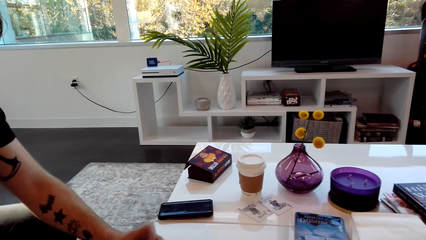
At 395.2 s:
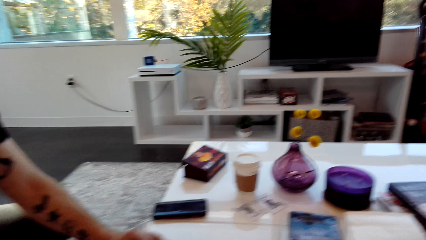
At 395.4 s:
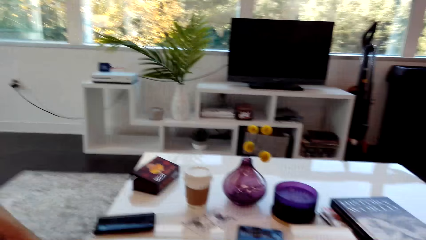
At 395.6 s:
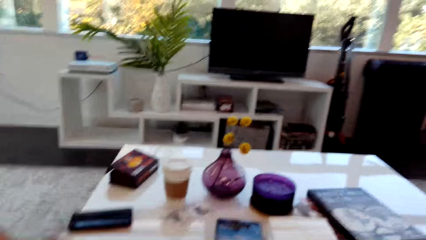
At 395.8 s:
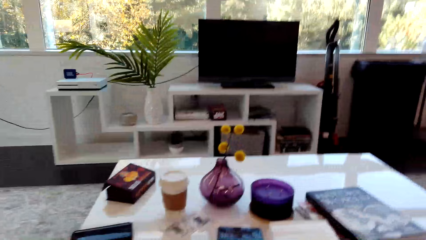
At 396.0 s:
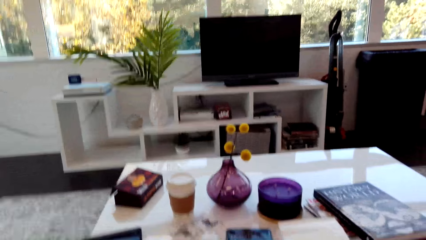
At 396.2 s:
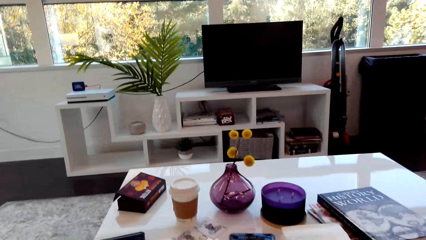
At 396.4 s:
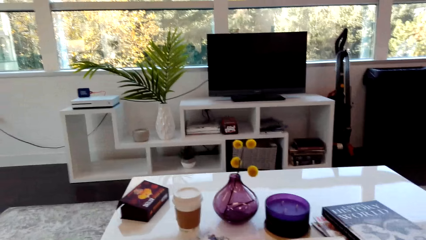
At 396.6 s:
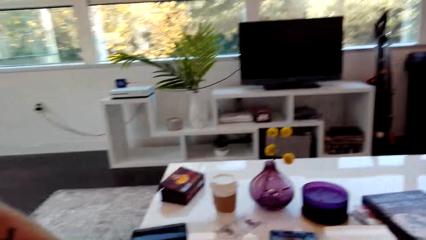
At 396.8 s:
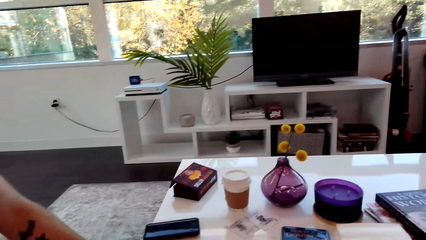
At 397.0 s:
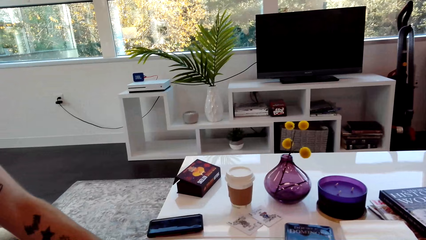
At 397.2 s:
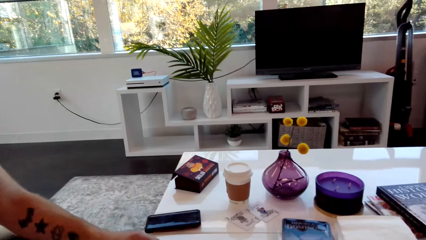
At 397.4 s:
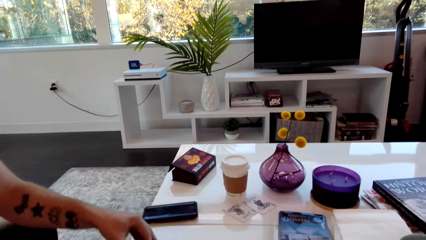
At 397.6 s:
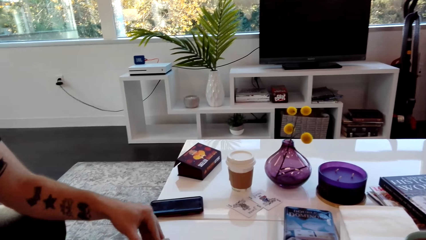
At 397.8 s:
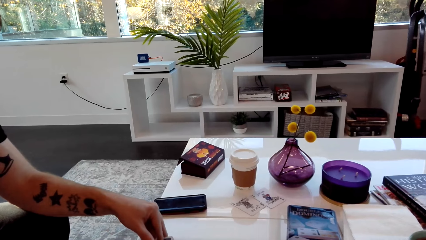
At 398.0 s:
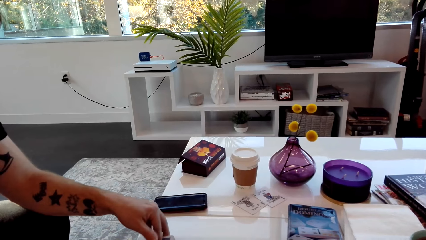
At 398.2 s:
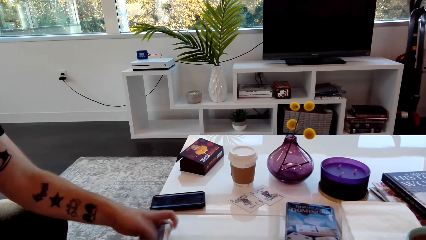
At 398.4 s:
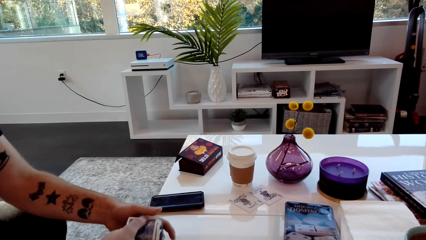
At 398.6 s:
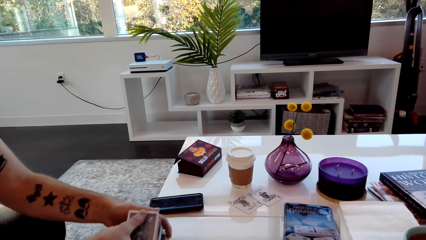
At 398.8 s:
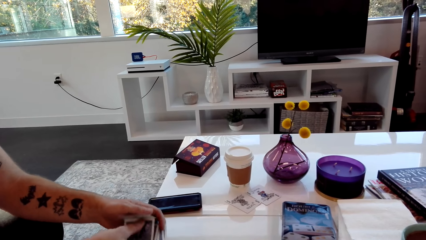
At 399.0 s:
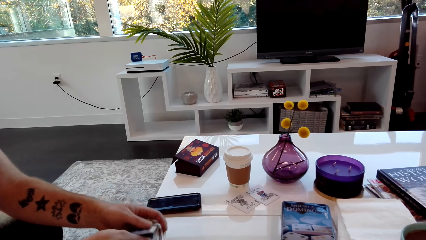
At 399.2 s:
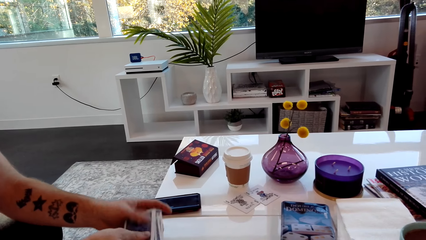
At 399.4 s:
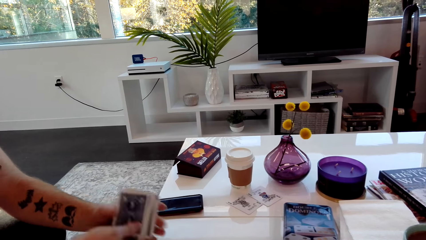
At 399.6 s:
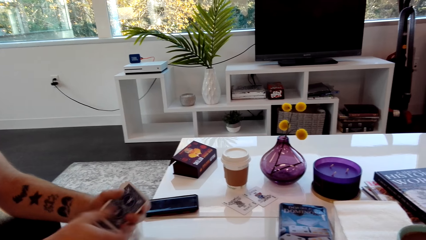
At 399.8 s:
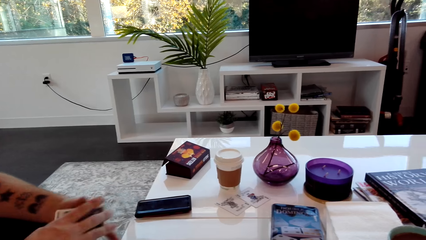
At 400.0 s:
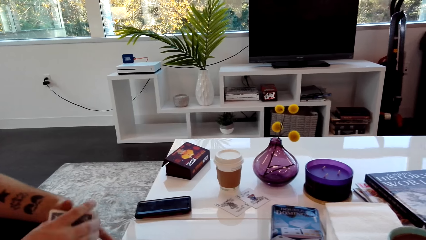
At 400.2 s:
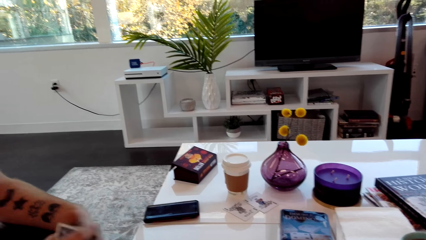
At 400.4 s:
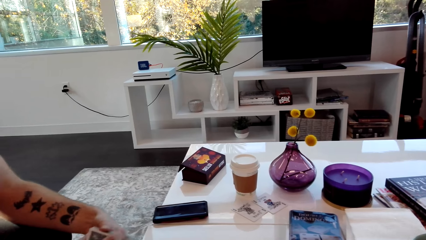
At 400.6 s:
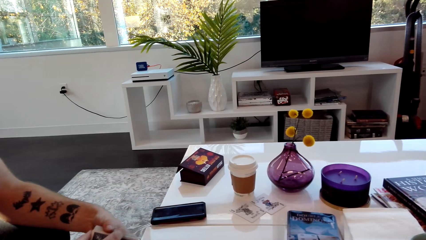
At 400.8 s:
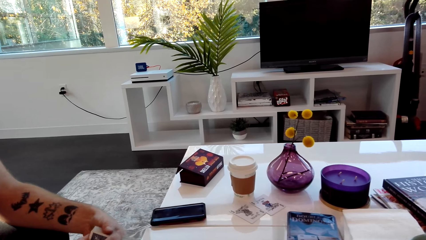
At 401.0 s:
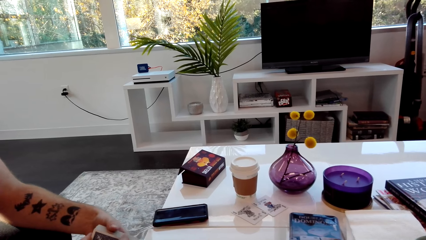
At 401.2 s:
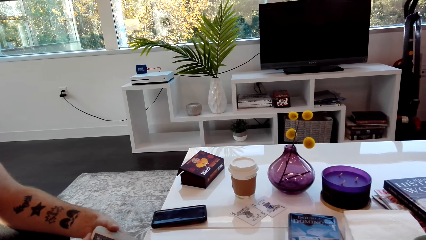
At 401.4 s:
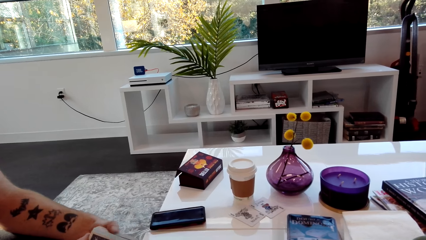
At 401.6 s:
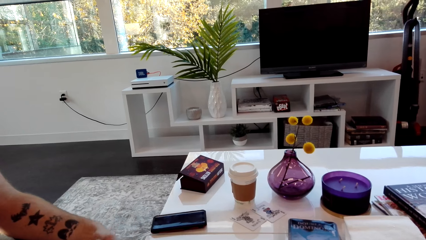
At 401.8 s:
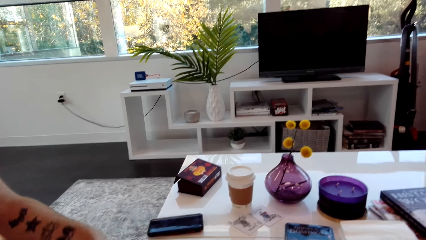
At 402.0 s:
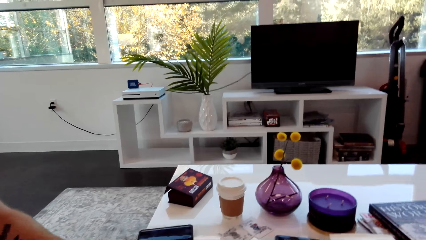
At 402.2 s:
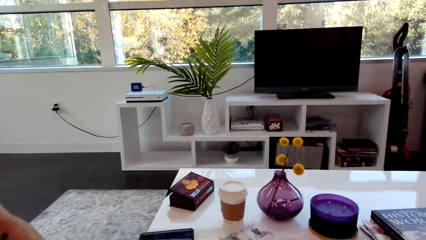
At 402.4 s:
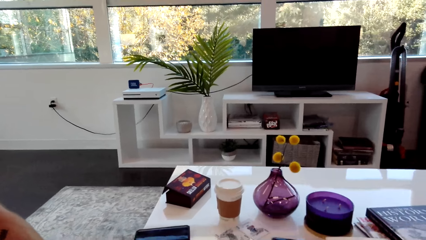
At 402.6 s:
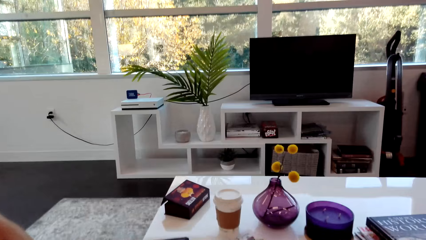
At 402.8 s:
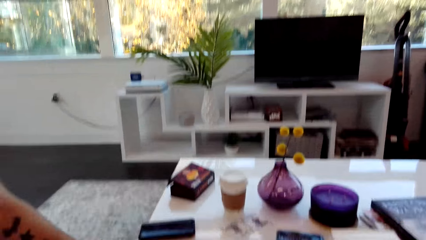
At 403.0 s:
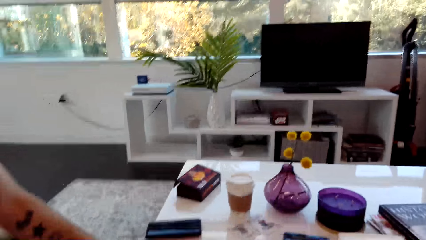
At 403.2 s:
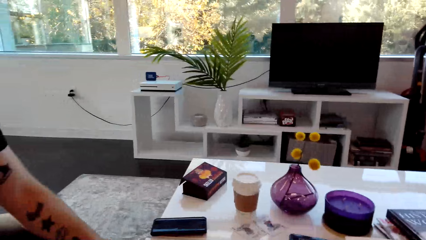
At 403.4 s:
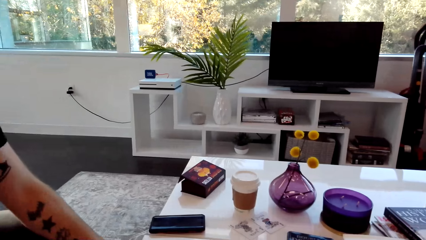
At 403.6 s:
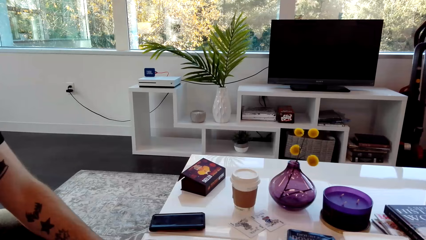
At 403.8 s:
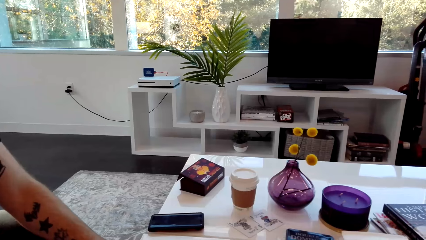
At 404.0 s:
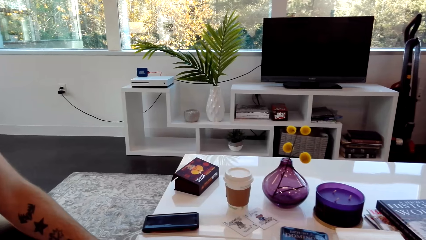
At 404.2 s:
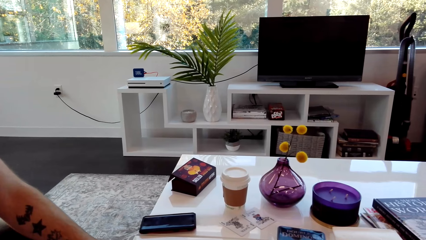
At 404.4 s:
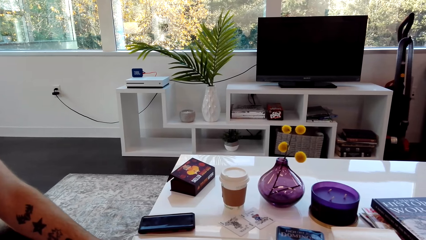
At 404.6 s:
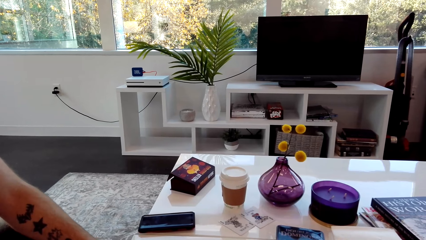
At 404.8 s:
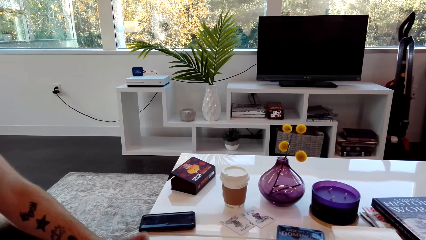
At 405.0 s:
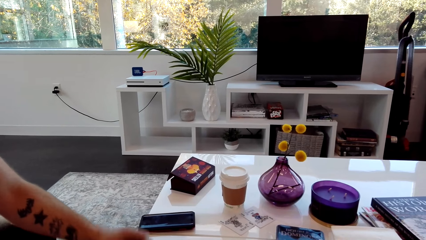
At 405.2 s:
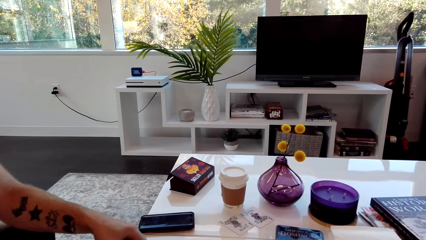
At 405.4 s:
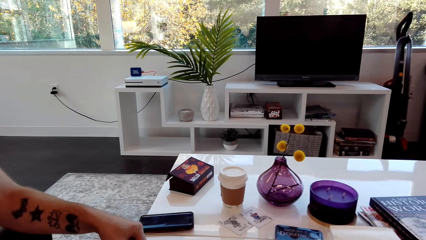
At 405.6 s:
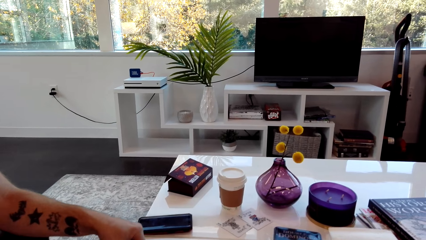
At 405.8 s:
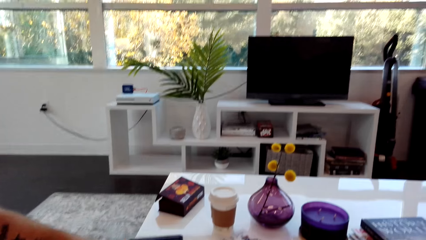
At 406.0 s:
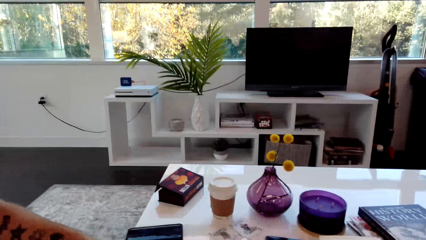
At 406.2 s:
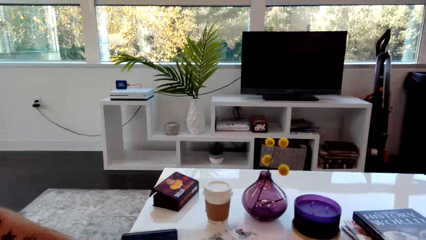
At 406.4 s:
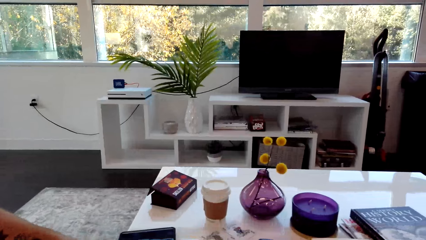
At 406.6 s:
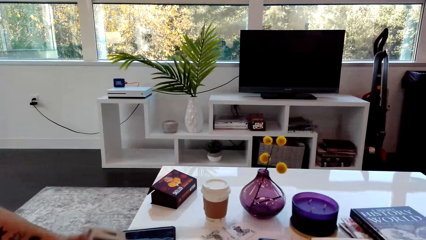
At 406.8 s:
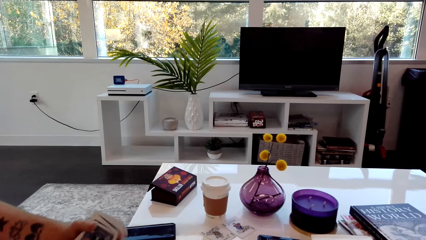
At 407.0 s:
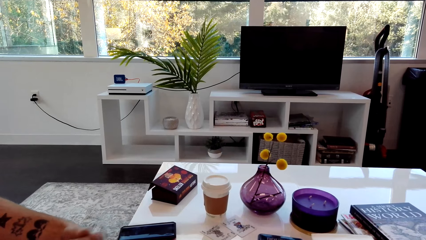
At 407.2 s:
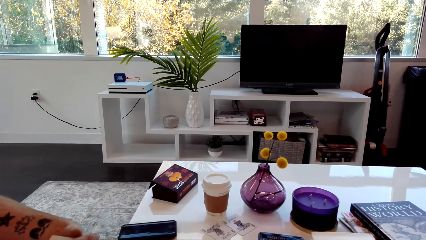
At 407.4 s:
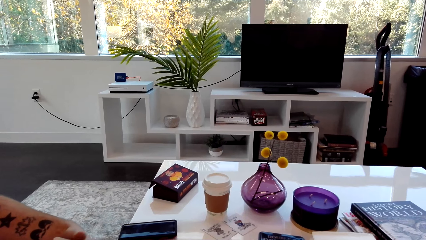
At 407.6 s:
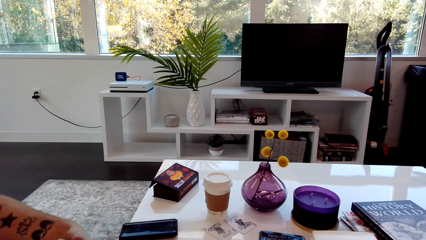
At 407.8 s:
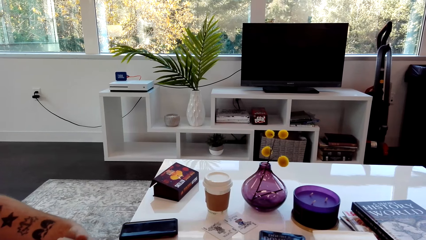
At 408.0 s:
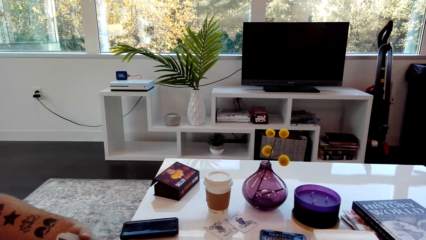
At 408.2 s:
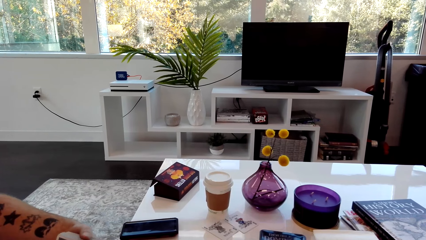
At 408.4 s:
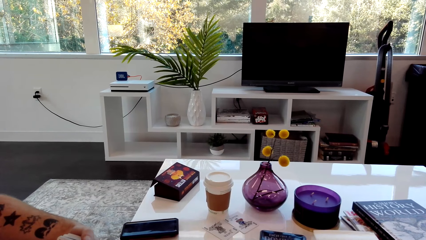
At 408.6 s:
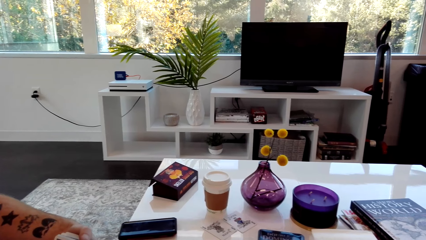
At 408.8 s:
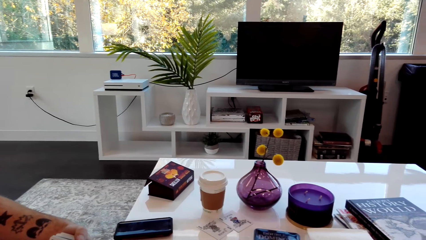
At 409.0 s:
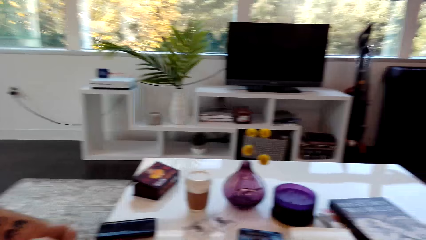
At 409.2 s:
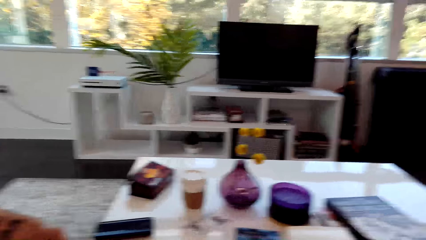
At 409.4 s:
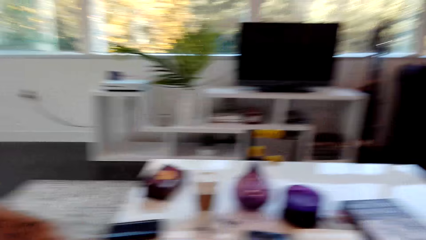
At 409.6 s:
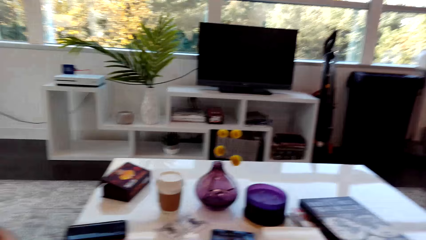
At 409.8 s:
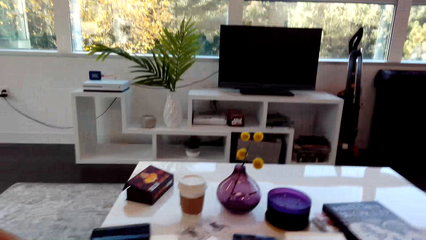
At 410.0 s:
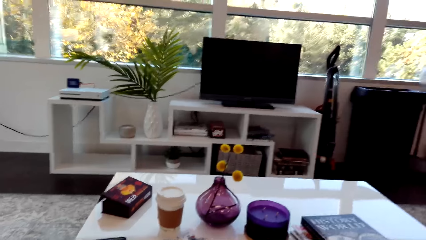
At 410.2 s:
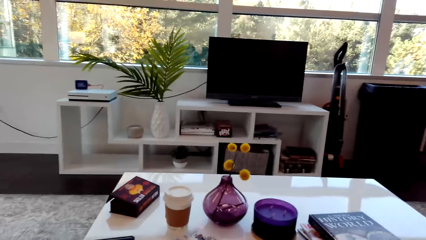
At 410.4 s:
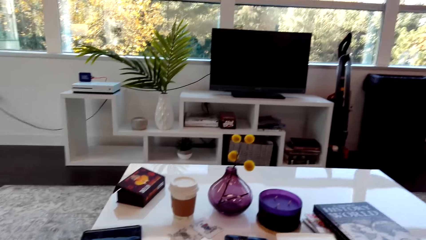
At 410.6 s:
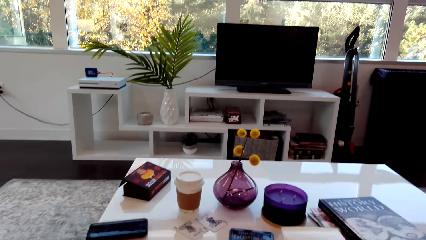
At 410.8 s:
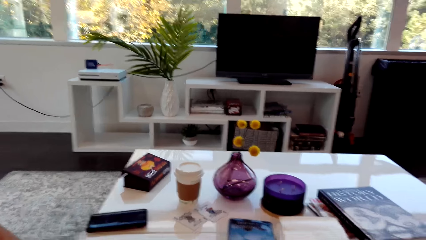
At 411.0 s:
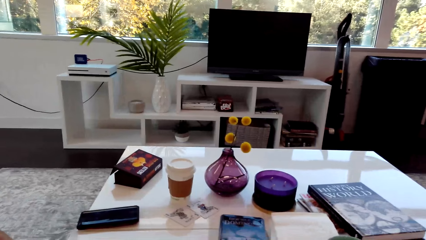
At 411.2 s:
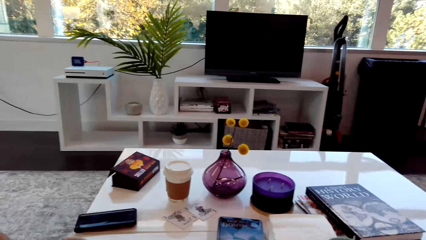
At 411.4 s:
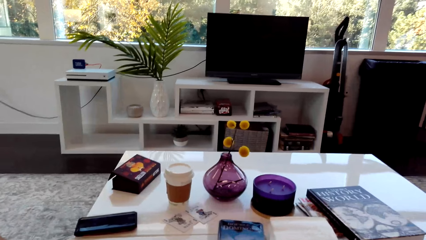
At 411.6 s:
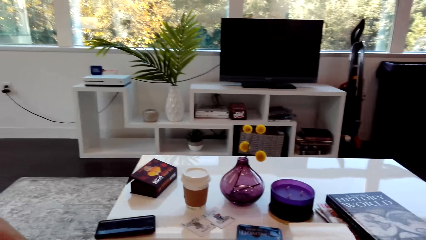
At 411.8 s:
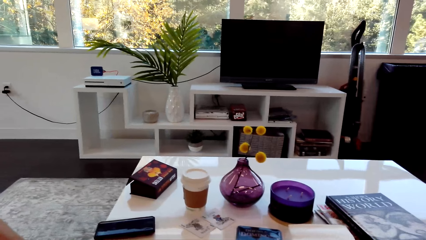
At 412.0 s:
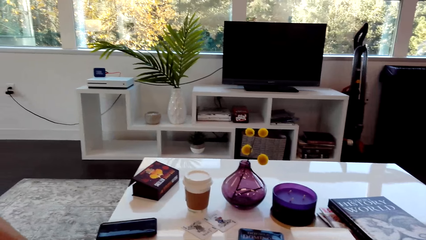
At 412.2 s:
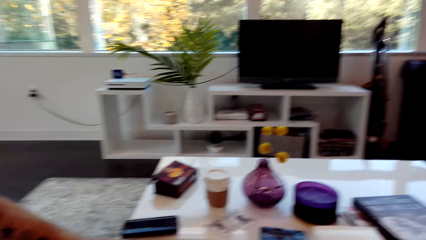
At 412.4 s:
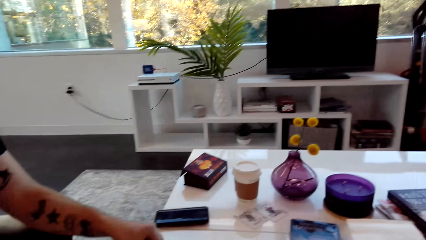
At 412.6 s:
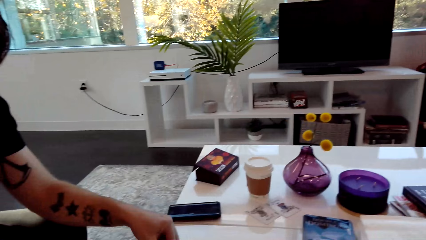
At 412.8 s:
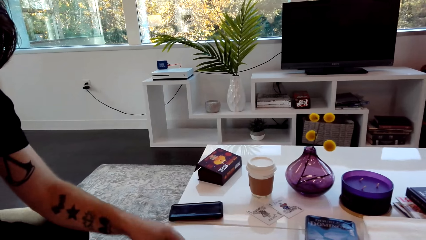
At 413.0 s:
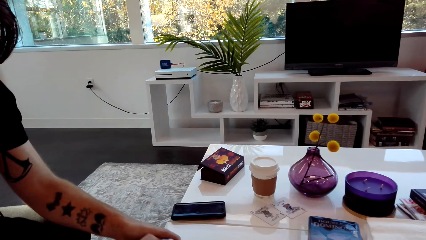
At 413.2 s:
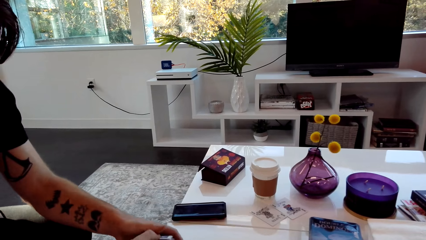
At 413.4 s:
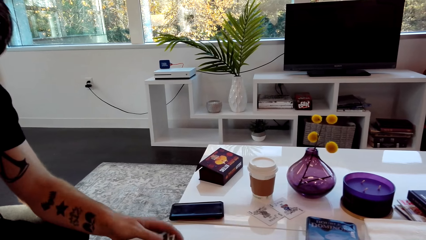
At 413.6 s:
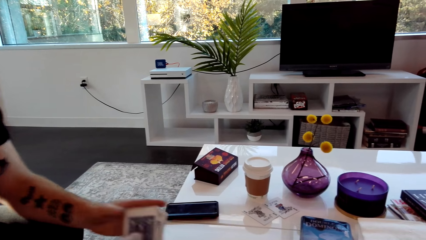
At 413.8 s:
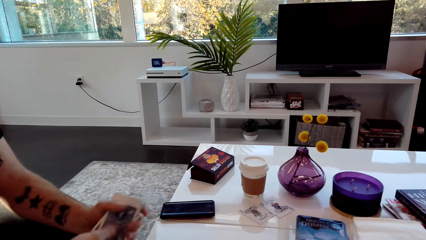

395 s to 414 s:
A man speaks, adjusts the cards and shuffles the cards. The camera wearer speaks and shakes their head. The man speaks.
